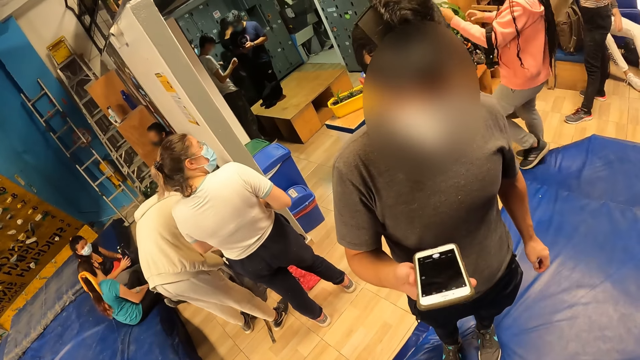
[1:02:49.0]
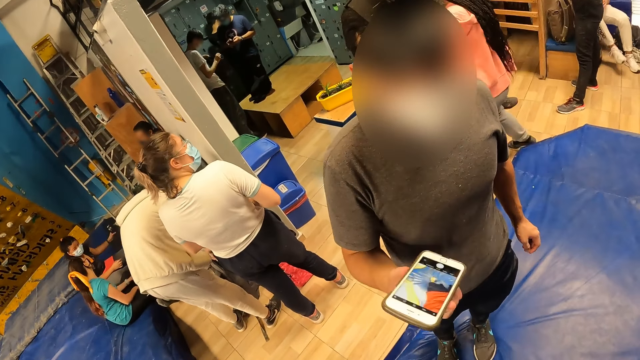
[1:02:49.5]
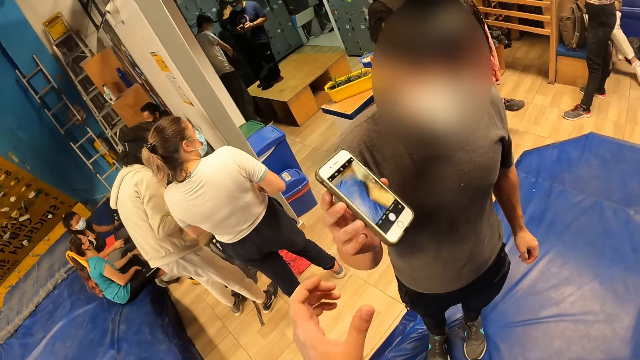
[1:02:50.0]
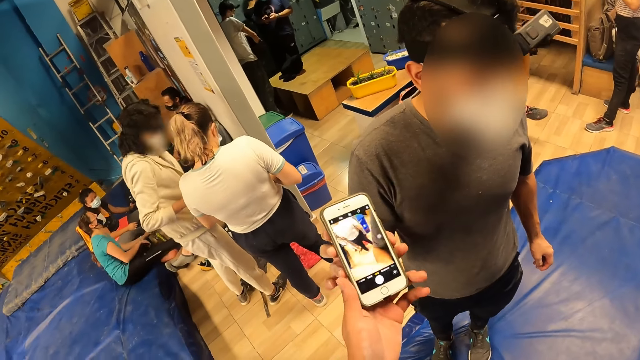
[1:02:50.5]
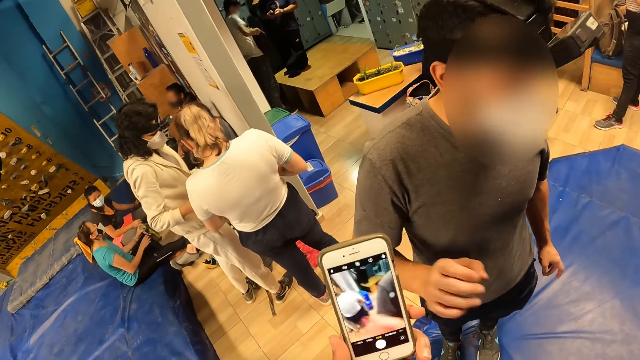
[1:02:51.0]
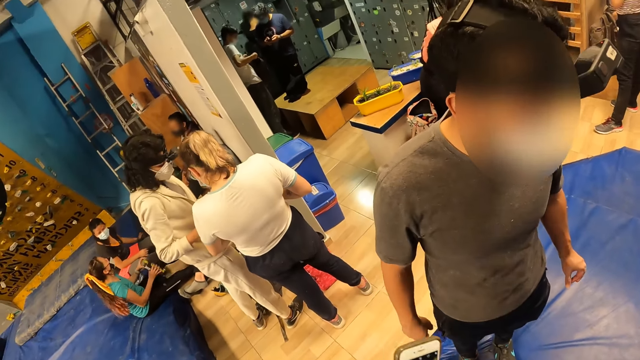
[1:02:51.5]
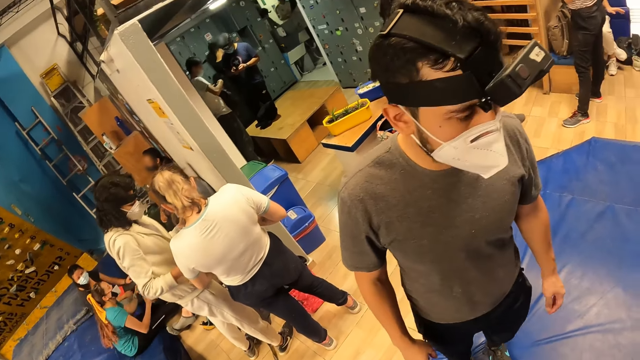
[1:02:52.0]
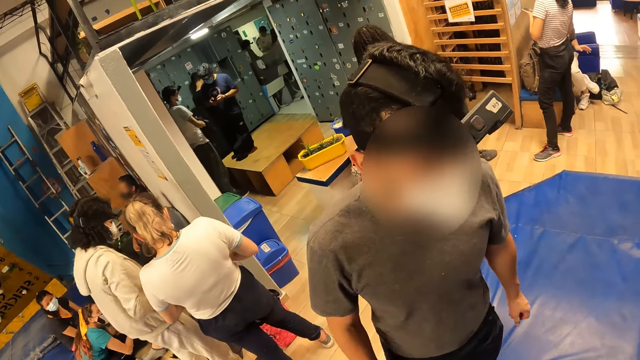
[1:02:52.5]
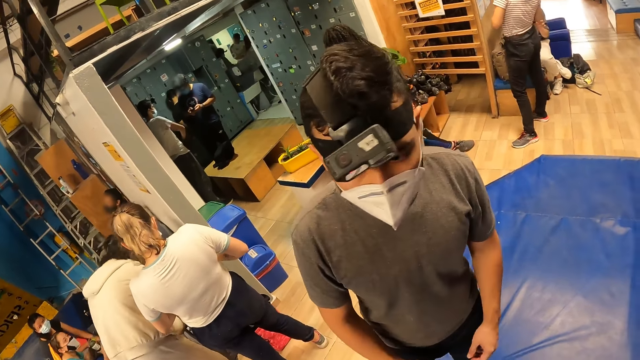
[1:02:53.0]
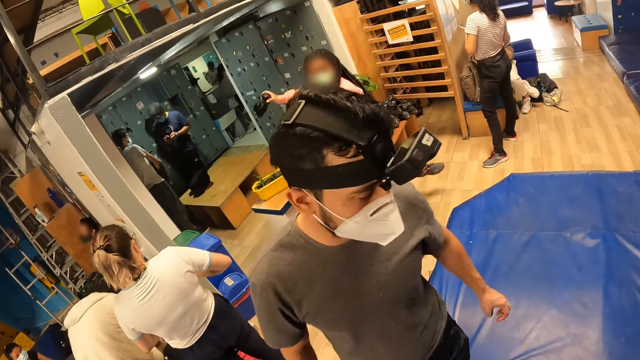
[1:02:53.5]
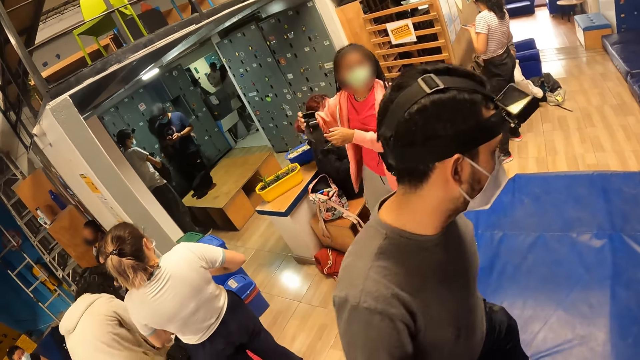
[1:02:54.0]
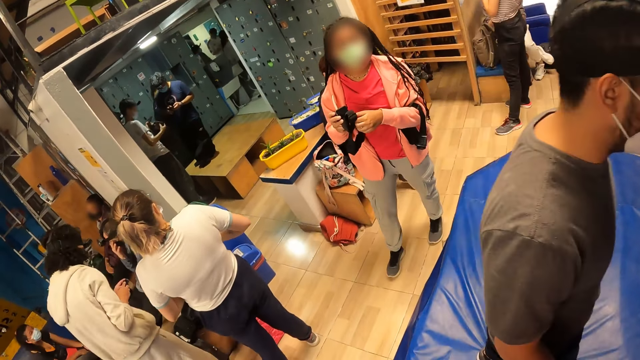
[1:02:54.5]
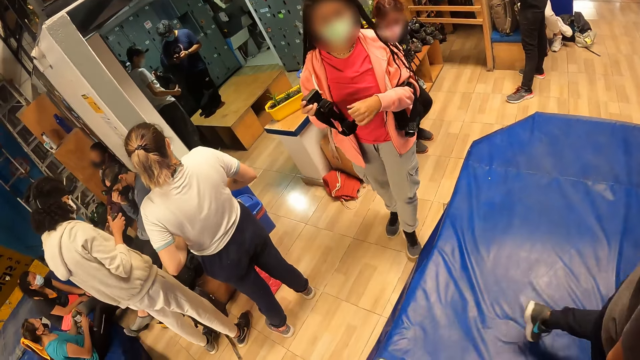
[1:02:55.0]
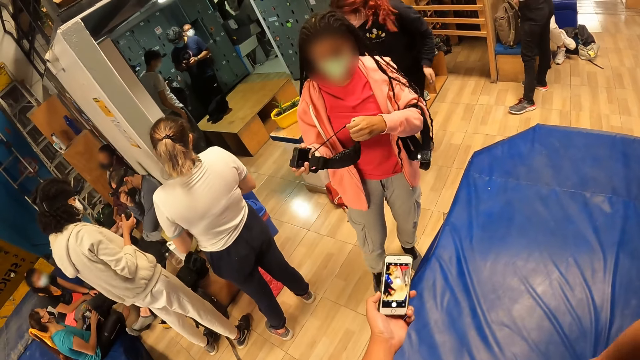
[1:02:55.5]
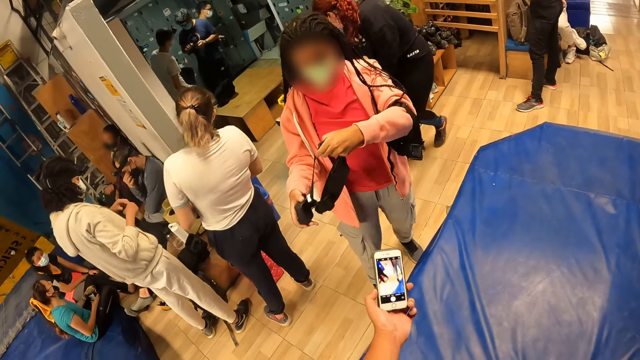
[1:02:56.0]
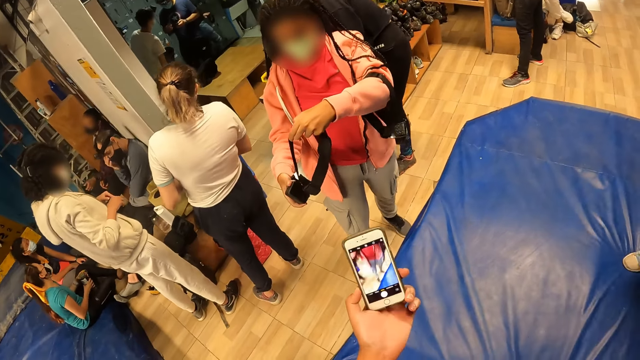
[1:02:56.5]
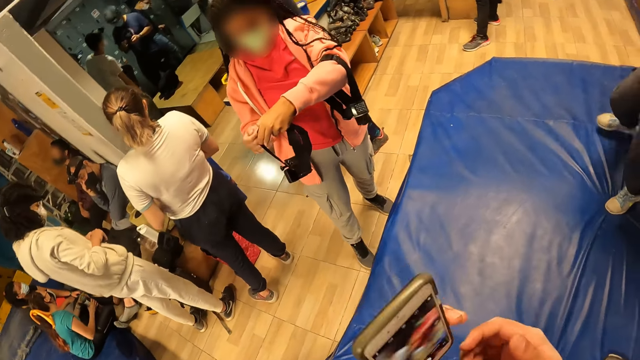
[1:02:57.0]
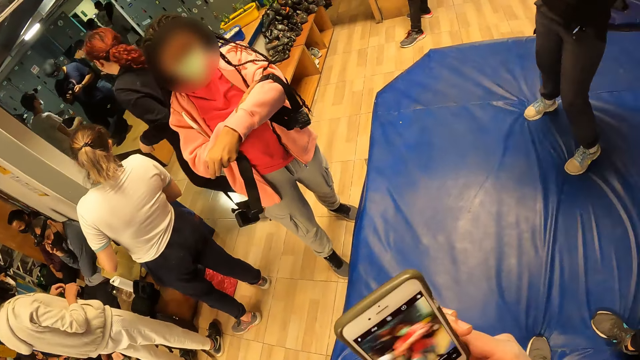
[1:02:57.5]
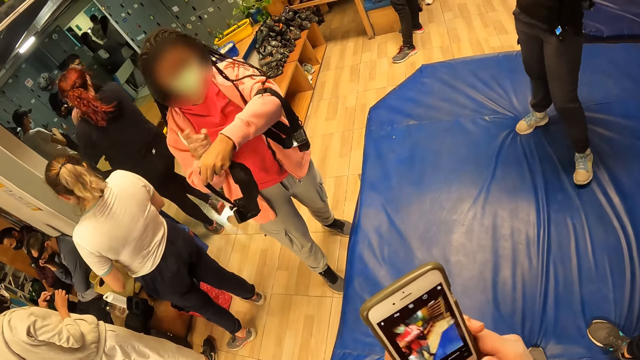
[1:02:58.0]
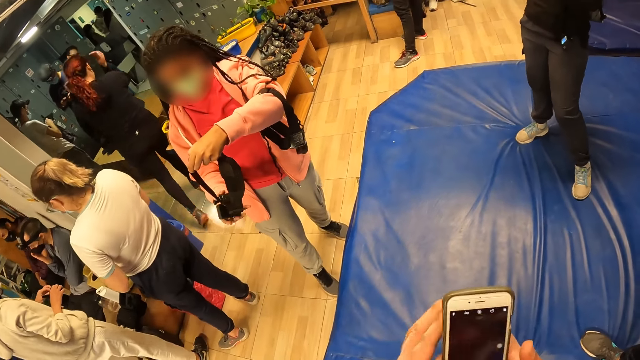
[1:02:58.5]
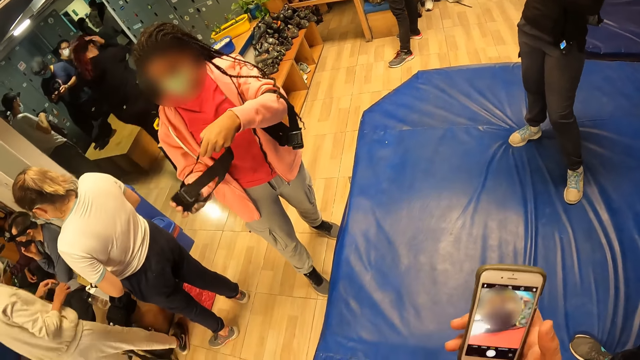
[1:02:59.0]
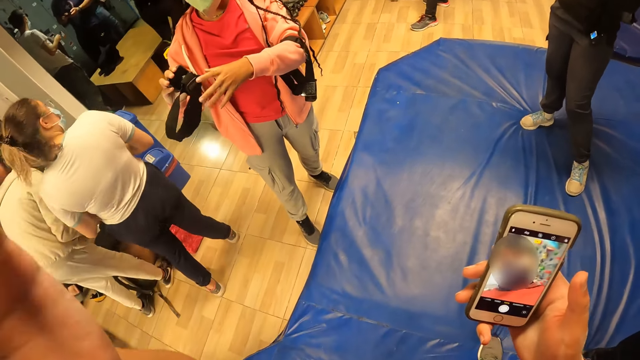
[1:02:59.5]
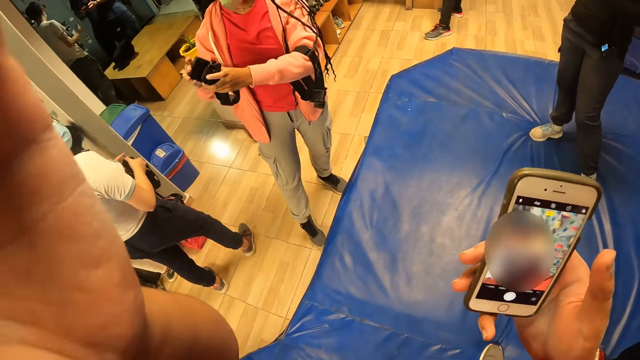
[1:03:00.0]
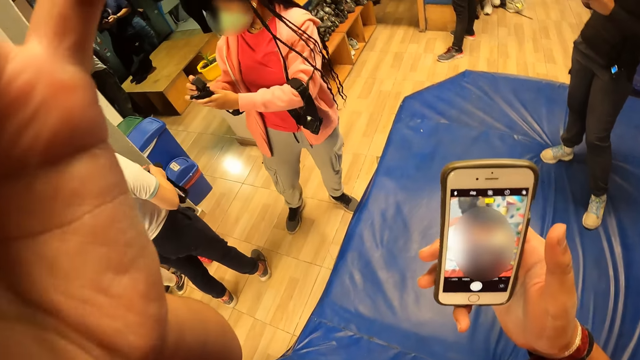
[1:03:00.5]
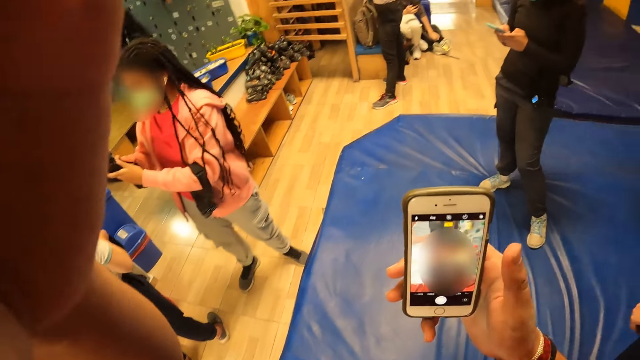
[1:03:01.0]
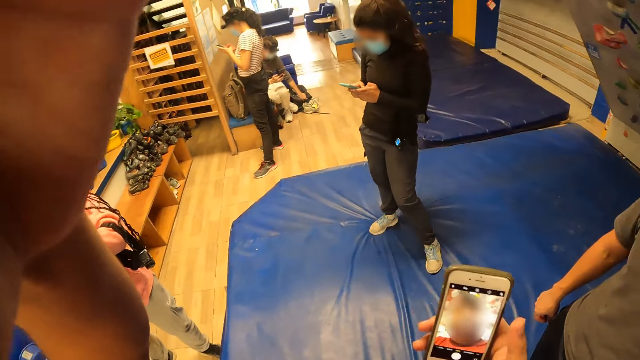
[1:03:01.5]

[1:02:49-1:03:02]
The man gives the phone to the camera wearer with his right hand. The camera wearer collects the phone from the man with his left hand. The woman holds a camera head strap with her right hand. The woman holds the camera head strap with her left hand. The woman taps the camera strap with her left index finger. The woman holds the camera head strap with both hands. The camera wearer adjusts a camera on his head with his left hand.

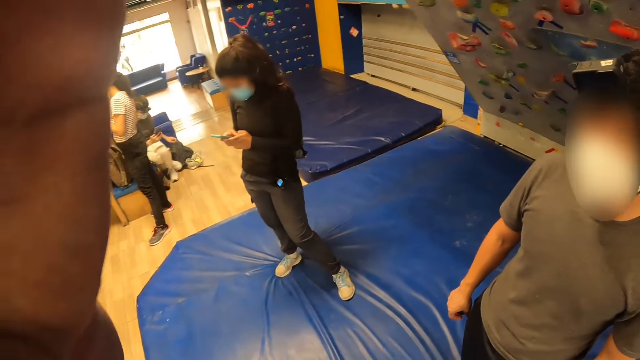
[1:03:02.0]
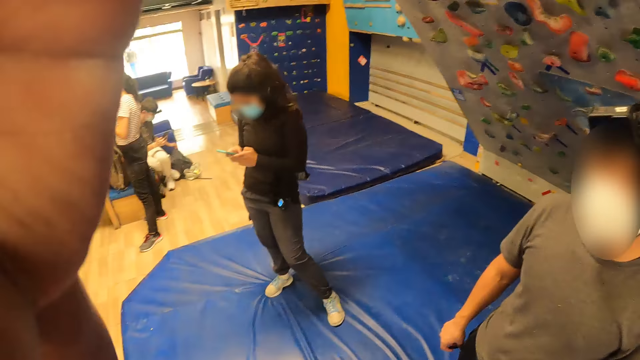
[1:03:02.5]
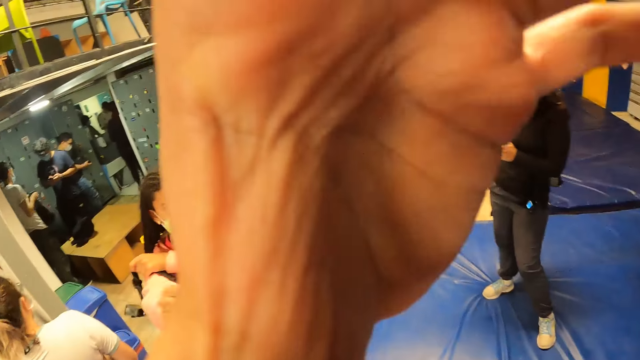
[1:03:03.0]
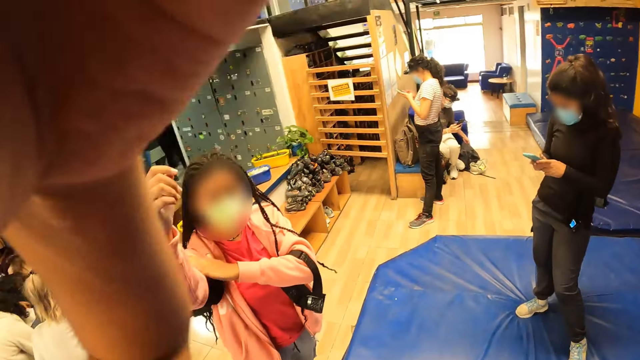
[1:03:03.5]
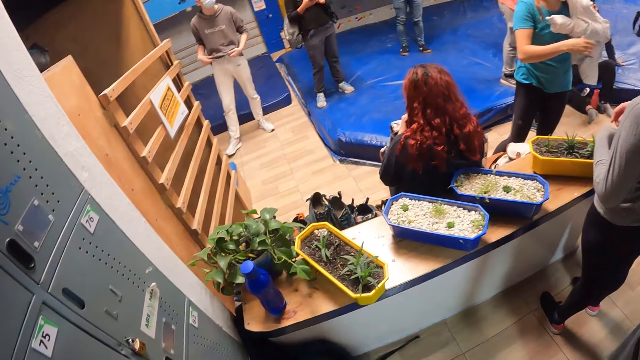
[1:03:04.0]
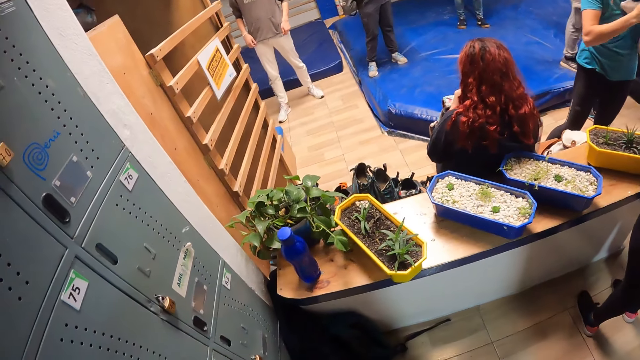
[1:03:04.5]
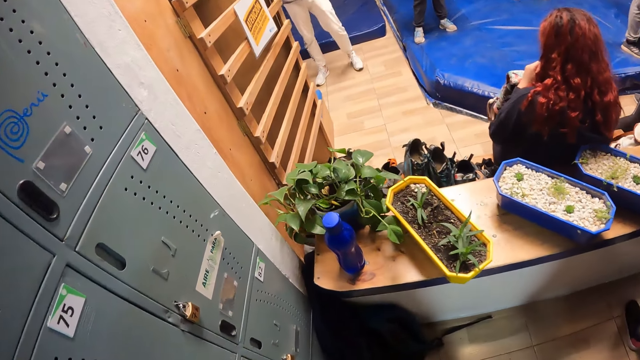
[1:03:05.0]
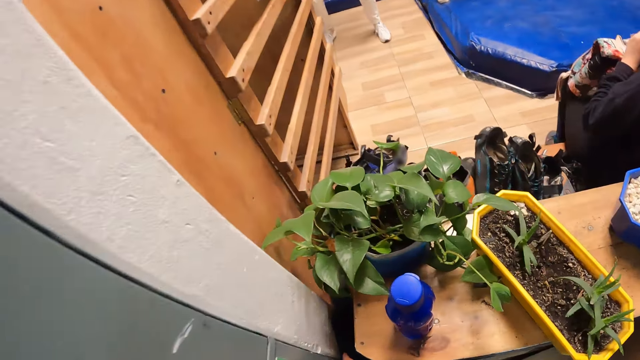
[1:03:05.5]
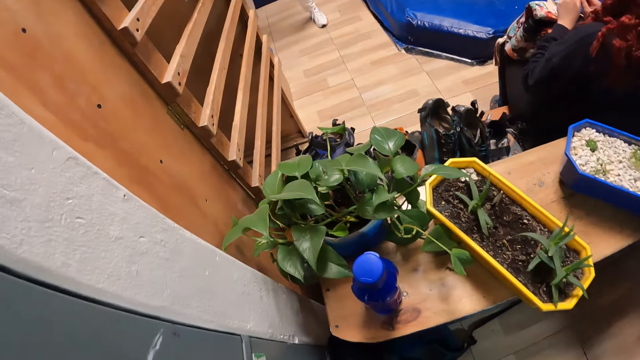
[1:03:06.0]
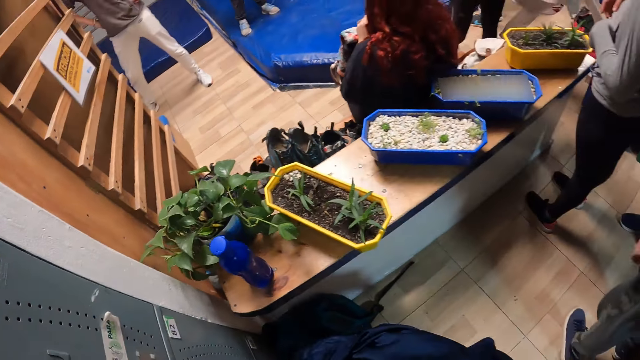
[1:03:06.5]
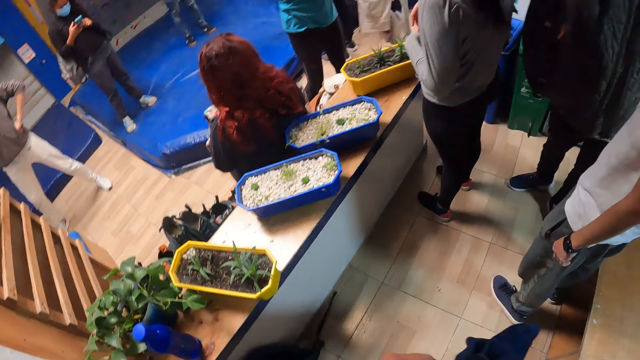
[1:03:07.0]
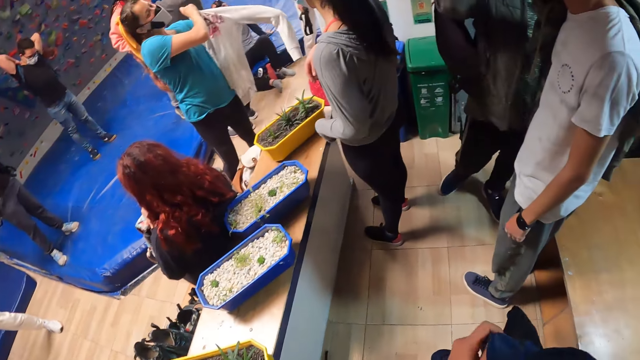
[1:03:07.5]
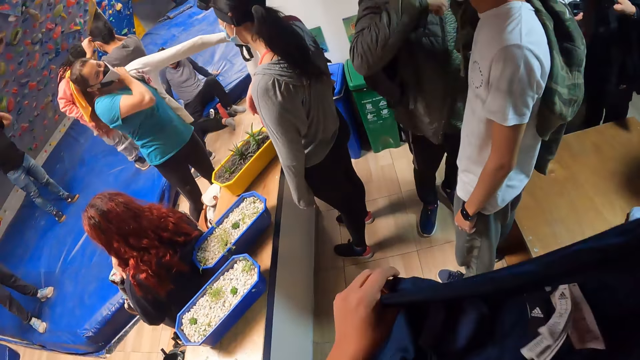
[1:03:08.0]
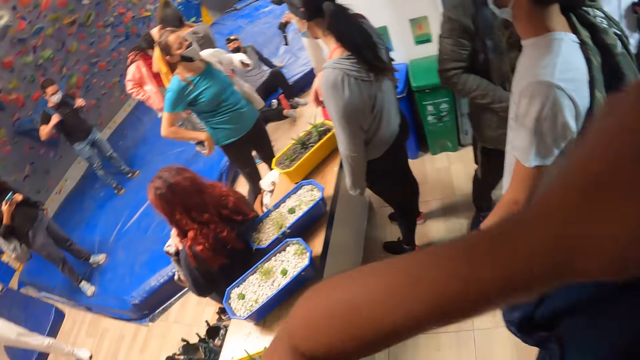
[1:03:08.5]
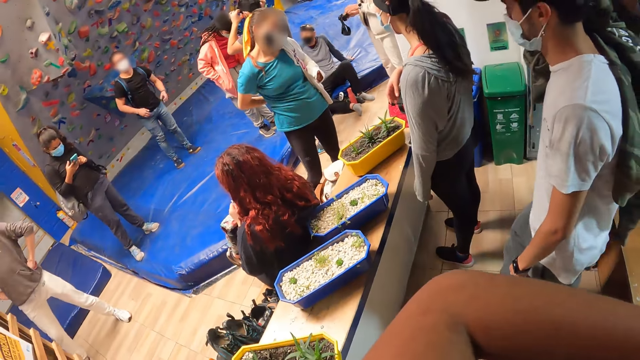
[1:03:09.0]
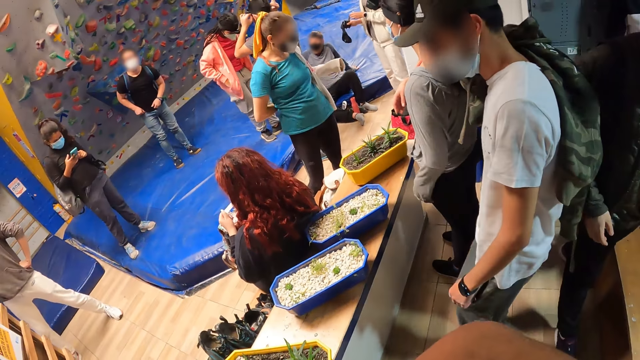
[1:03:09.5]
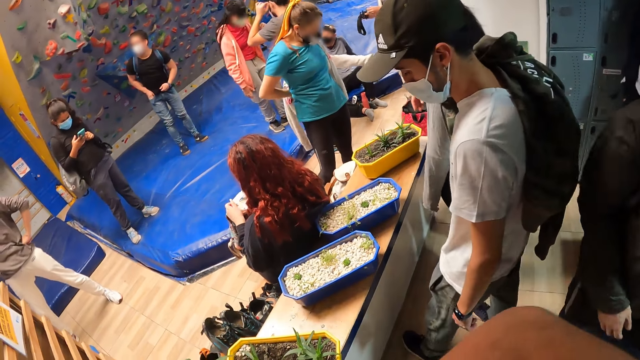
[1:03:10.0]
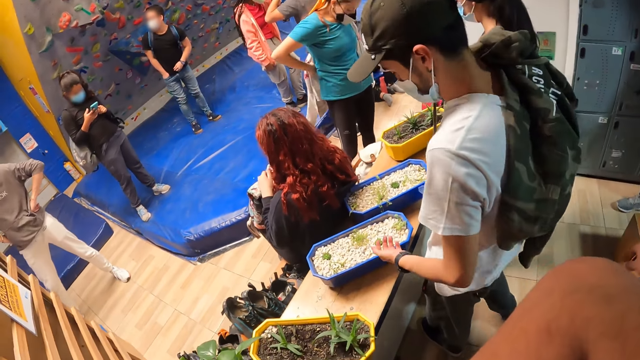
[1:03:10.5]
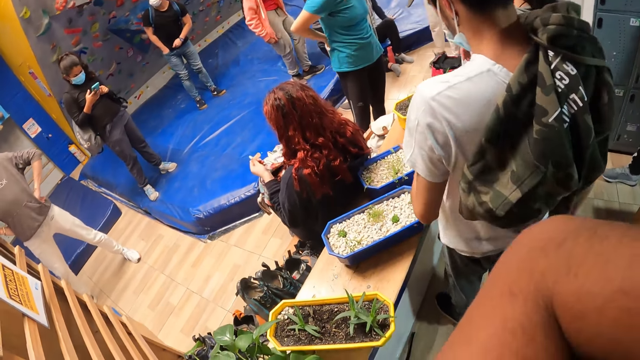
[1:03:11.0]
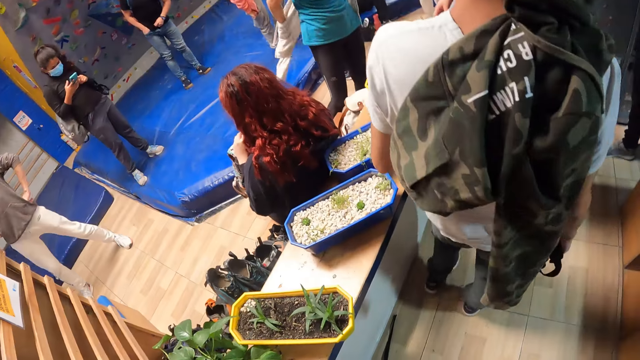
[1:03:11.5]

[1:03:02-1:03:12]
The woman wears the camera head strap on her right arm with her left hand. The camera wearer picks a blue sweater from the floor with his left hand. He spreads out the blue sweater with both hands. He wears a shirt. Another woman operates a phone with both hands.
